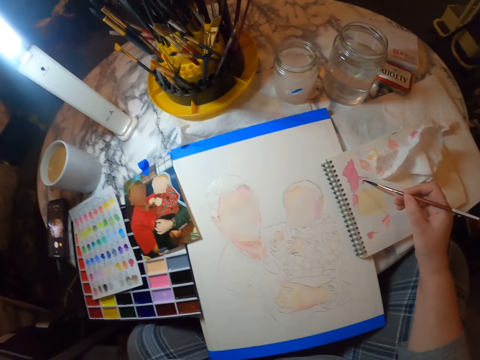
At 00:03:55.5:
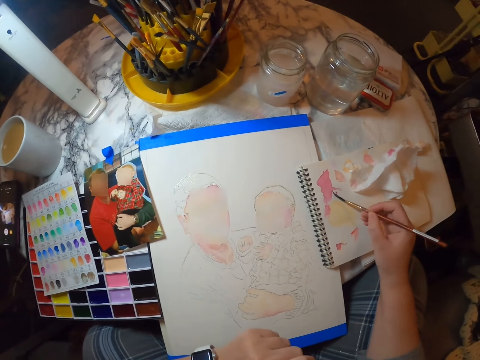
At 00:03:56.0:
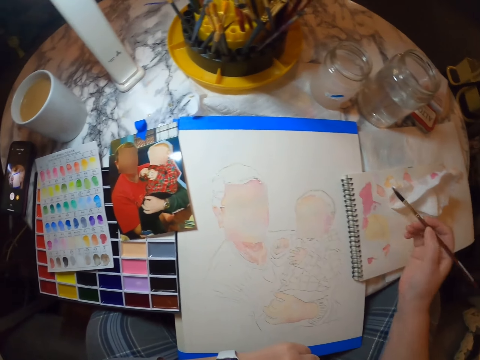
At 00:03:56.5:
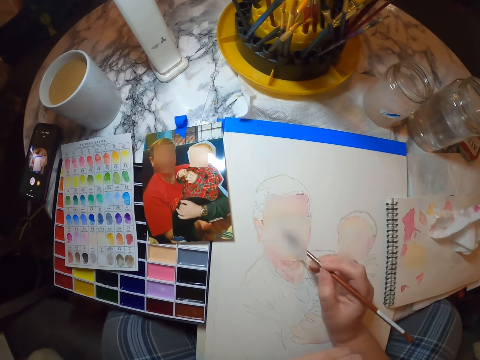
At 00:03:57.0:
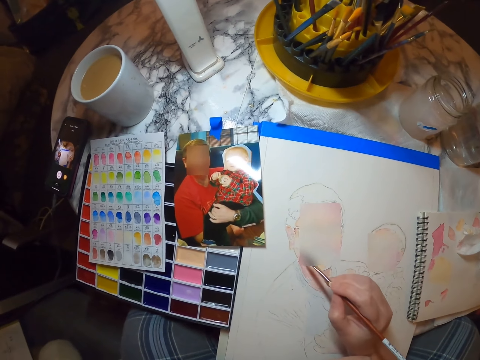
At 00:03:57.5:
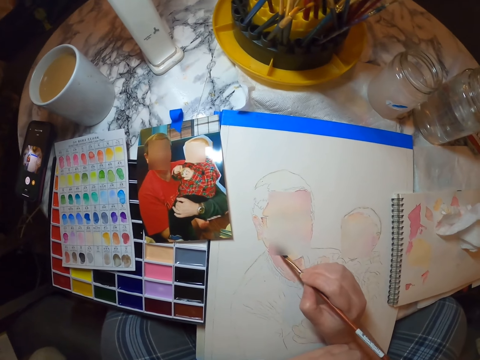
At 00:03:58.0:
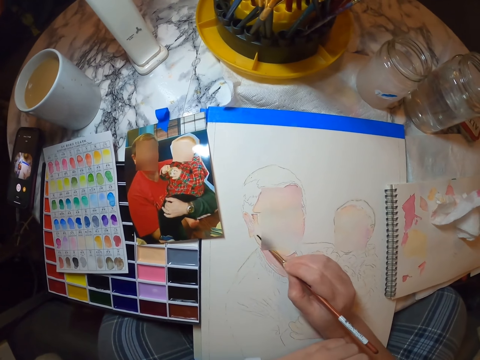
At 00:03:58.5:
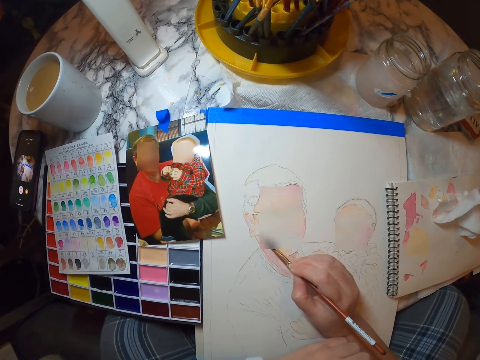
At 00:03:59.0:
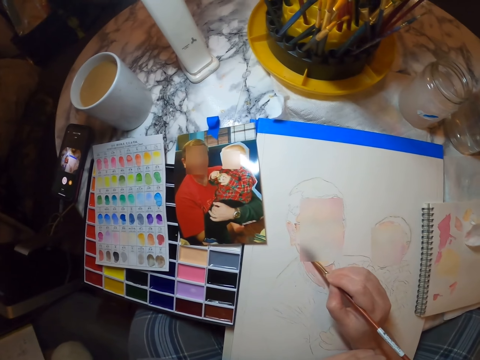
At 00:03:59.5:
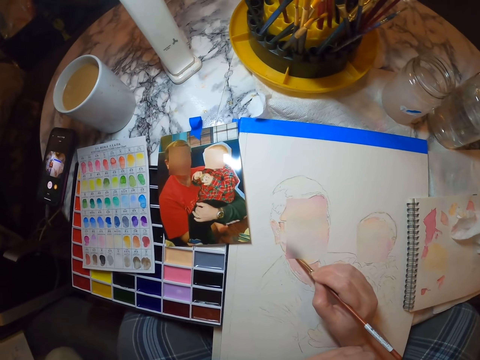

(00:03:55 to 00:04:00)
The camera wearer paints the picture in the painting book.

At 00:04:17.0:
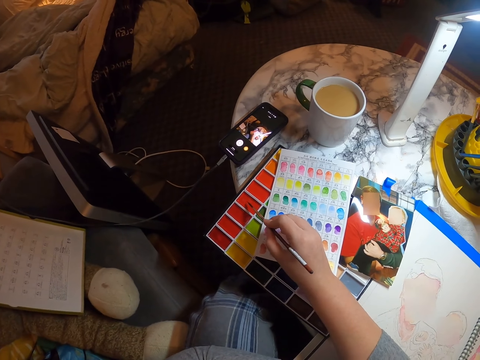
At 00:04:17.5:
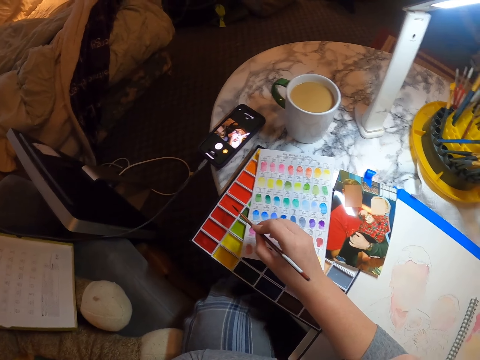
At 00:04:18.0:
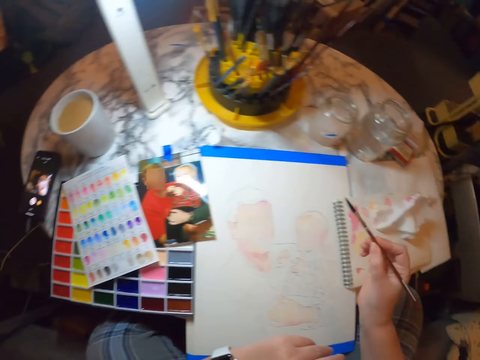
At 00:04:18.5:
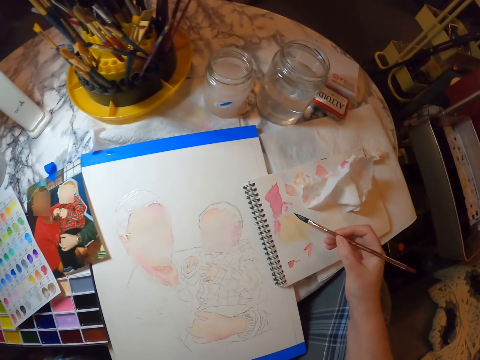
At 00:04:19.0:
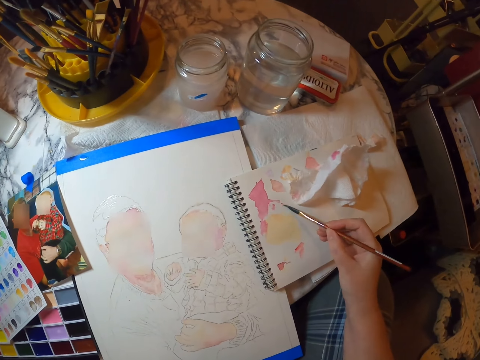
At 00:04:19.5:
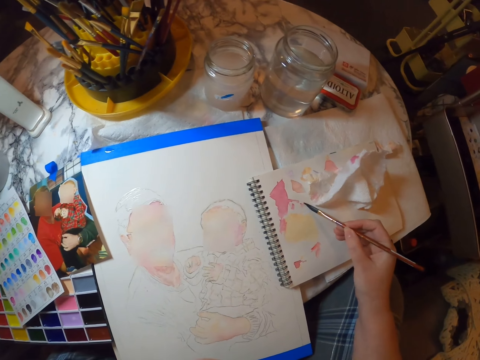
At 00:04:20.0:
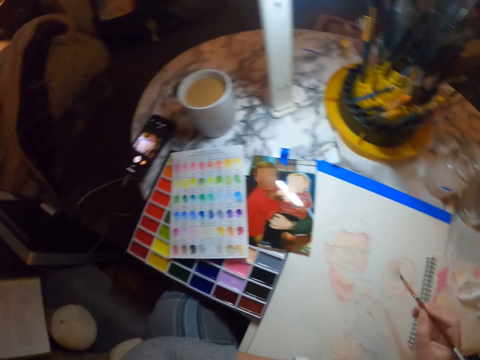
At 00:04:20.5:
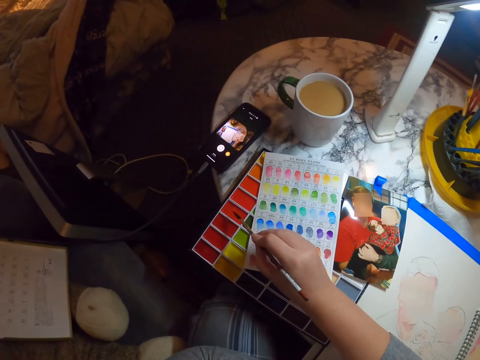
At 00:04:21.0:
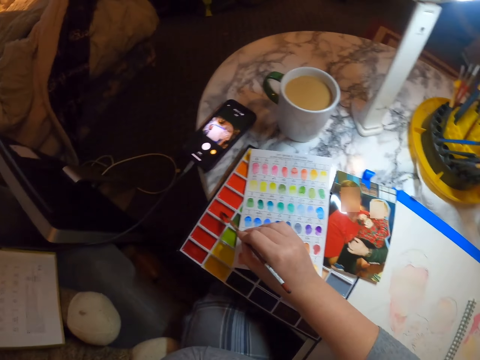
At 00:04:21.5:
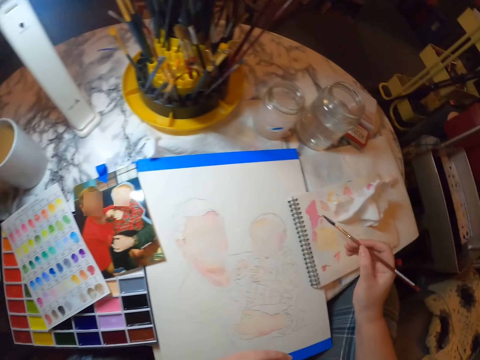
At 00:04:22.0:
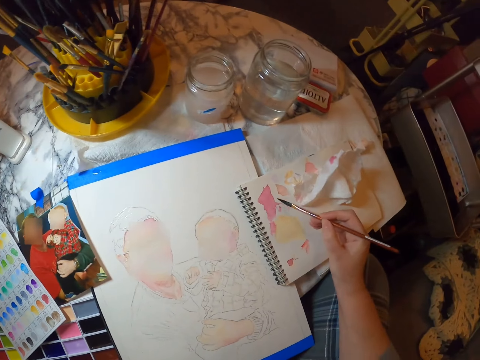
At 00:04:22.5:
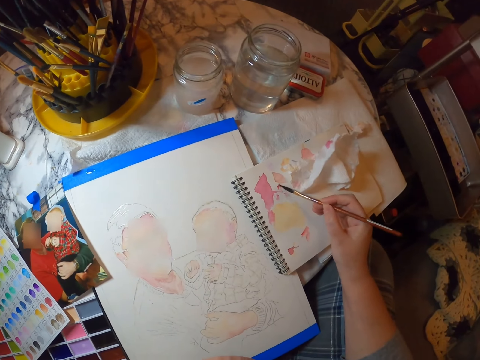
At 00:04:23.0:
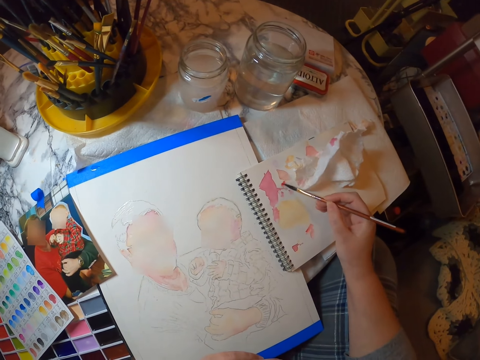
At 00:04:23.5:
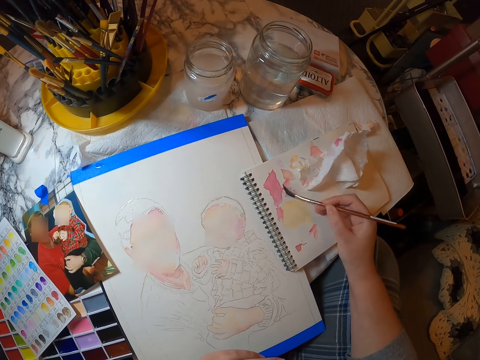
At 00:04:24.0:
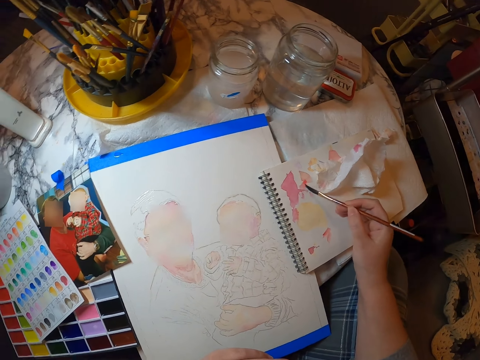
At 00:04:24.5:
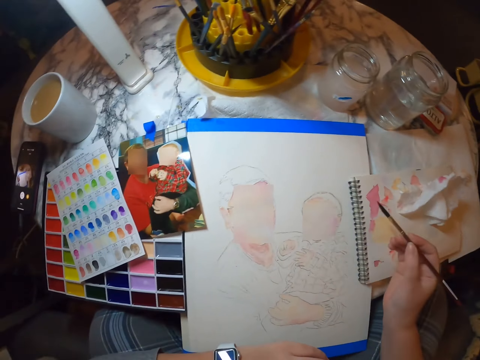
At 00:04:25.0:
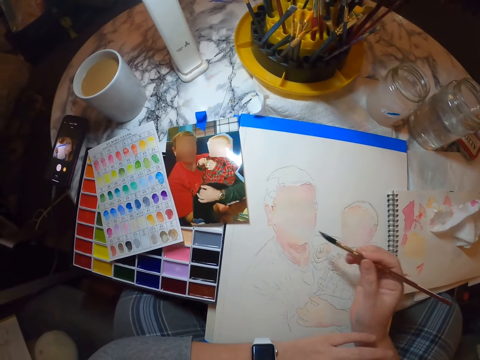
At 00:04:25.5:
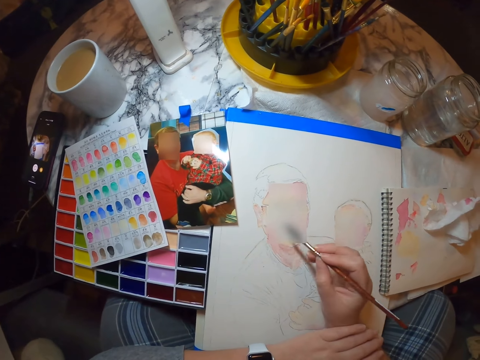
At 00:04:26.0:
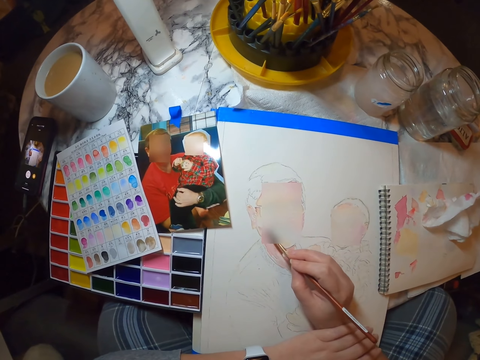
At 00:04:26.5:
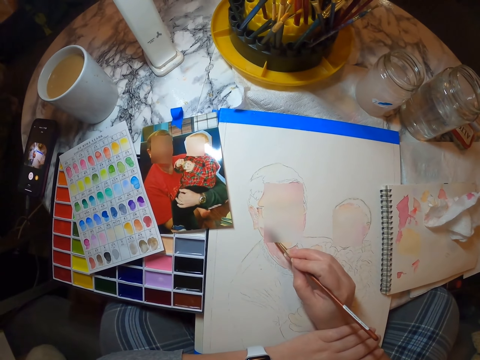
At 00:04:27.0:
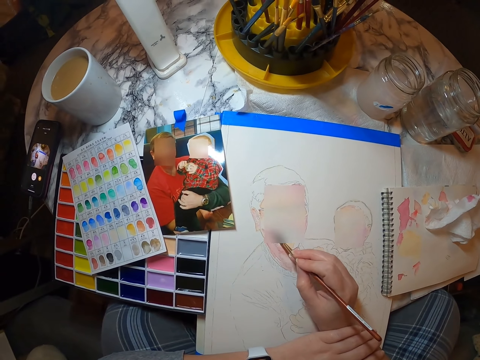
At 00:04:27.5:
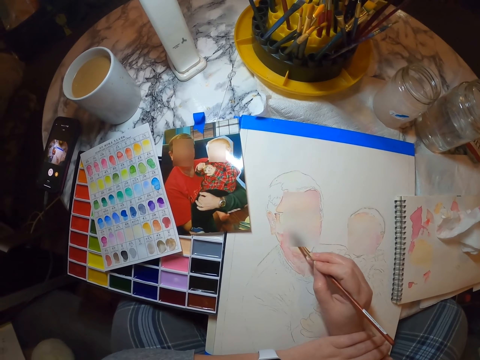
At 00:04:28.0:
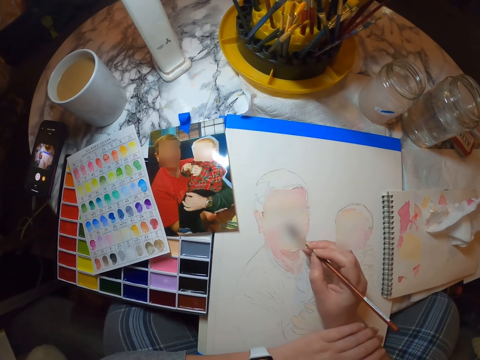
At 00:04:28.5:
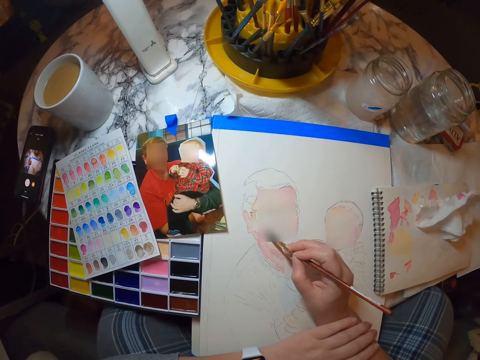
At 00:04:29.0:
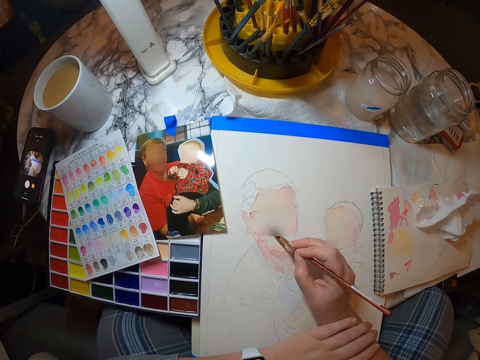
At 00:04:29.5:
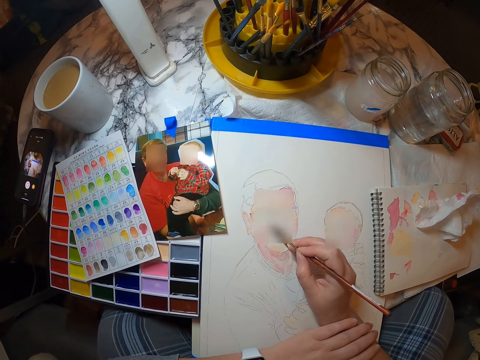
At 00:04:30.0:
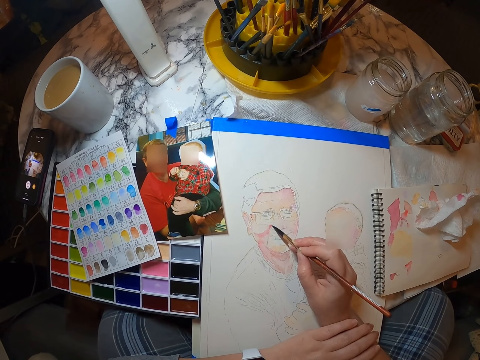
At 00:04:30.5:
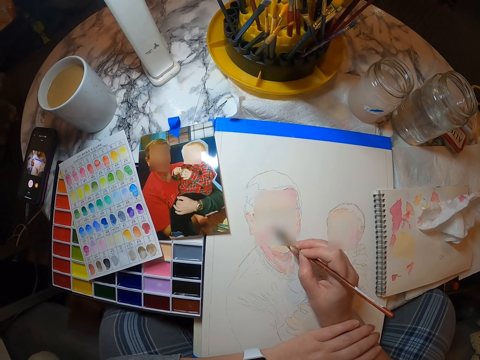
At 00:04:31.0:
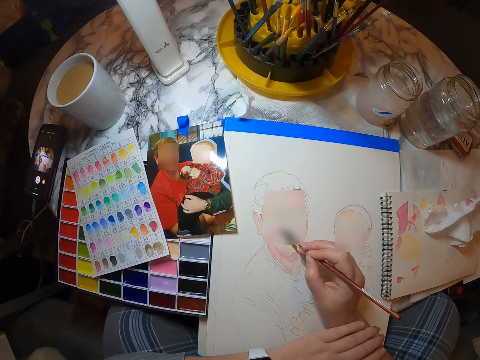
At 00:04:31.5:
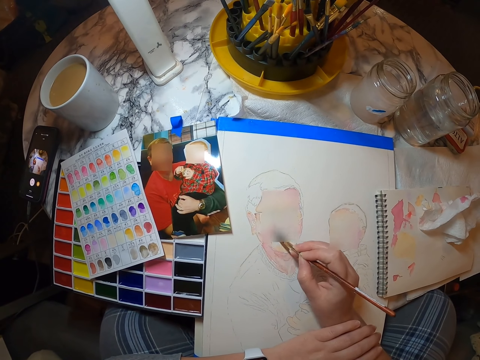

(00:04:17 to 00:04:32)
The camera wearer paints on paper. They dip the brush in paint. They paint on the paper. They paint the picture in the painting book.

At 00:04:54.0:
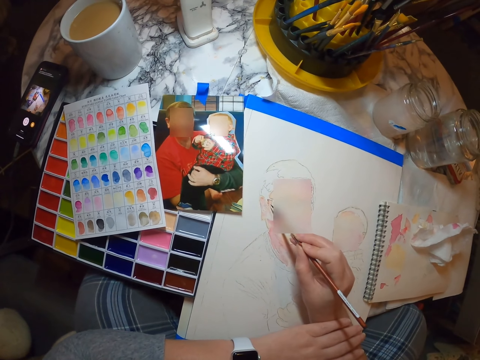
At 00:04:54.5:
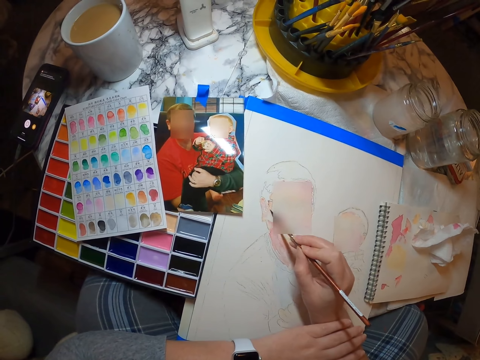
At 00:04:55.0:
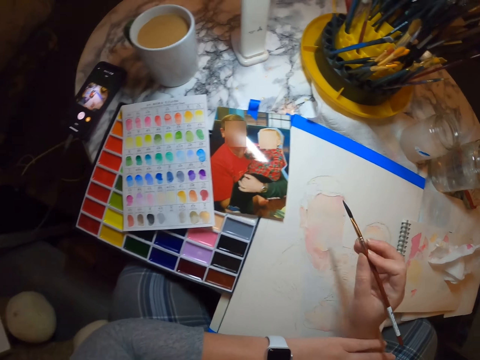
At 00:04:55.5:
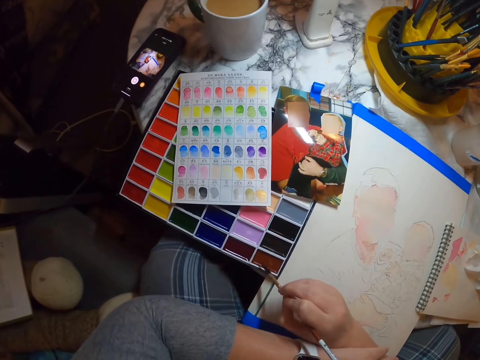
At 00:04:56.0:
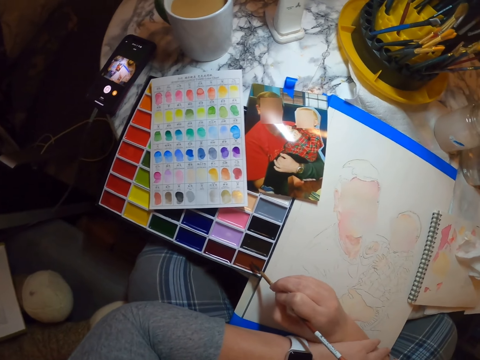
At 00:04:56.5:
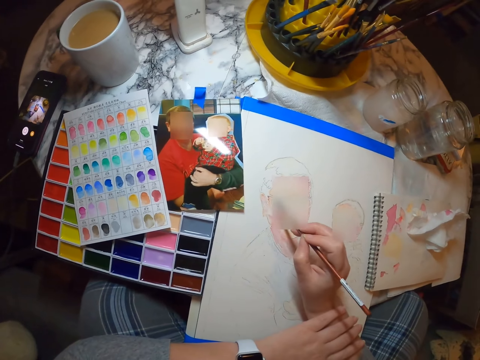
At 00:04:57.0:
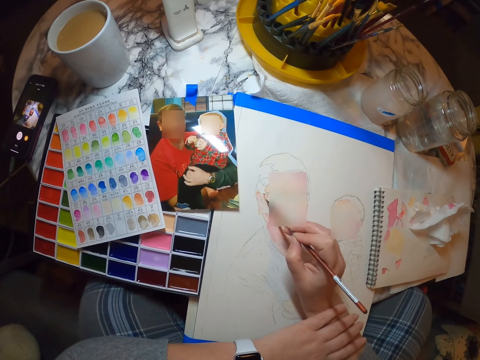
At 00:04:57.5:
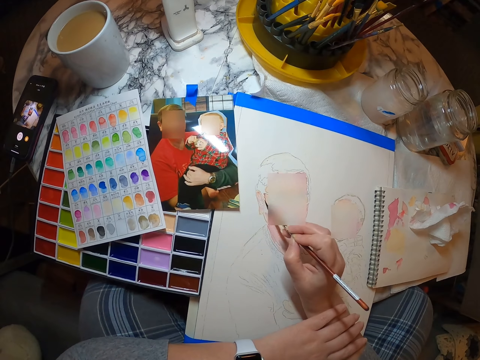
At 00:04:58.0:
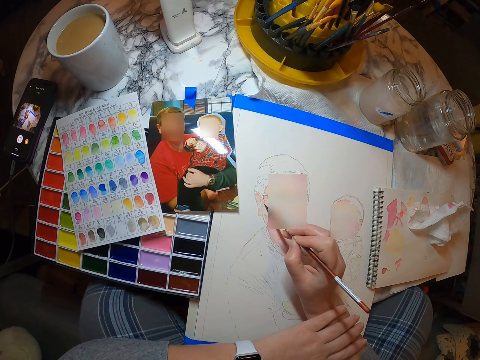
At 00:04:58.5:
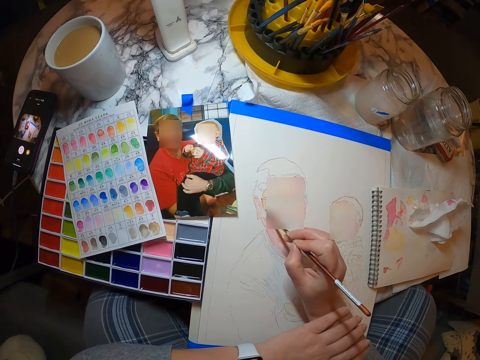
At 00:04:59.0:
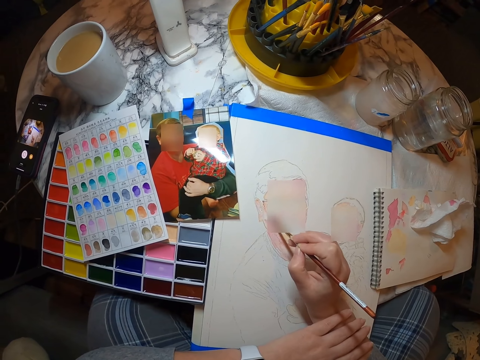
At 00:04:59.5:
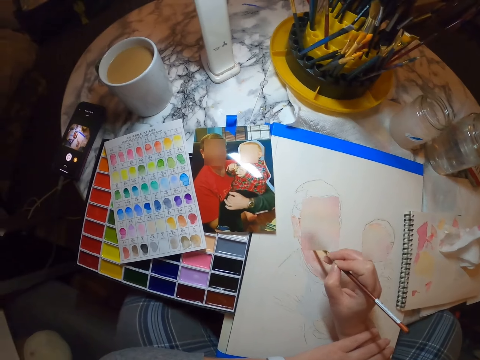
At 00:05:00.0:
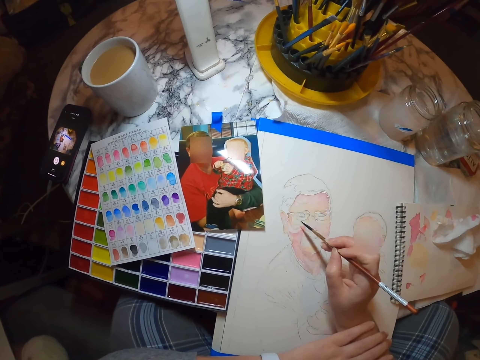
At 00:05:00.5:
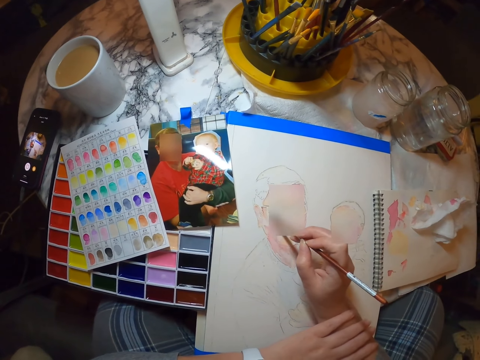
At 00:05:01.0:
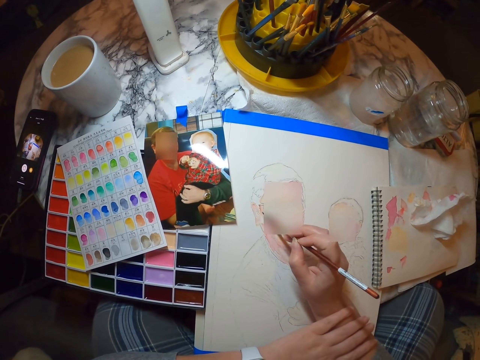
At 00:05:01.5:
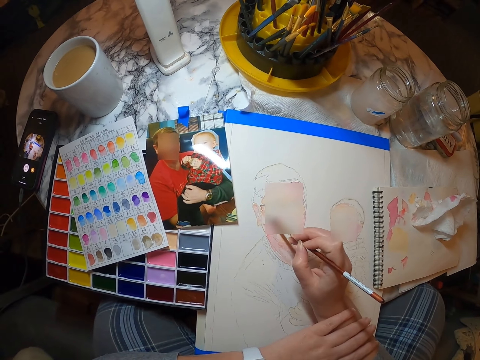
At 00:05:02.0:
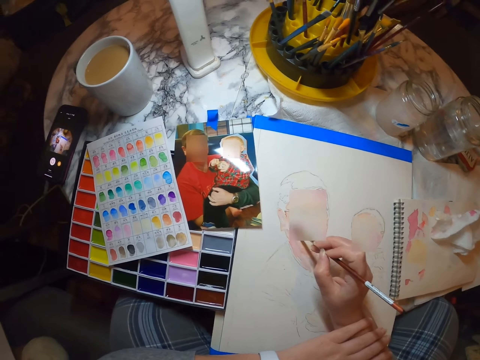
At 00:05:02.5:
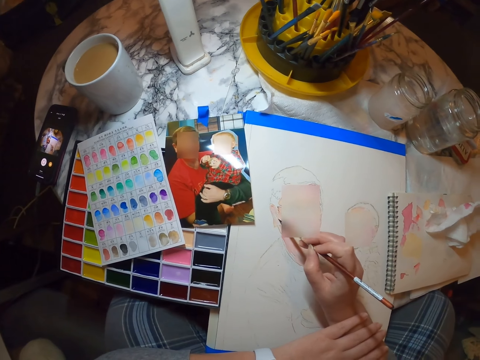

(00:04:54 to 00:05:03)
The camera wearer puts the paint brush on paint. They paint a picture on the painting book.
